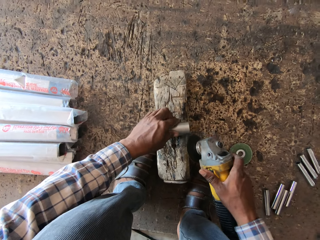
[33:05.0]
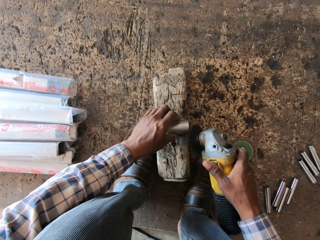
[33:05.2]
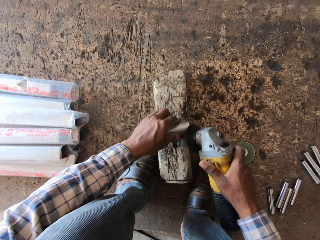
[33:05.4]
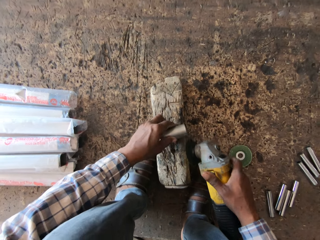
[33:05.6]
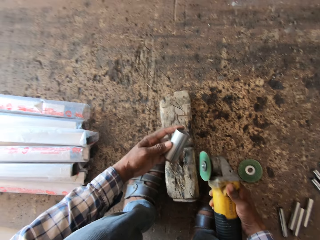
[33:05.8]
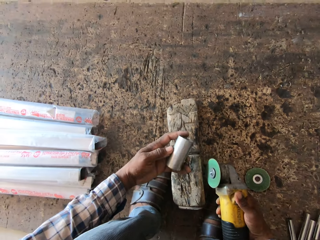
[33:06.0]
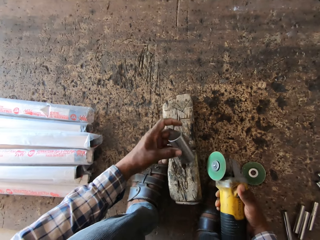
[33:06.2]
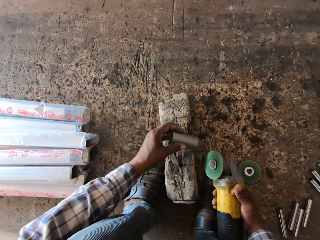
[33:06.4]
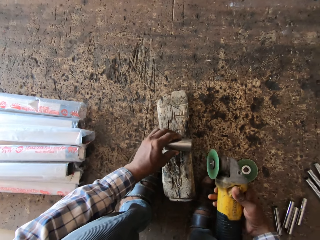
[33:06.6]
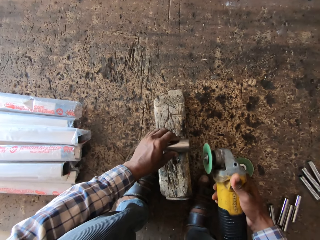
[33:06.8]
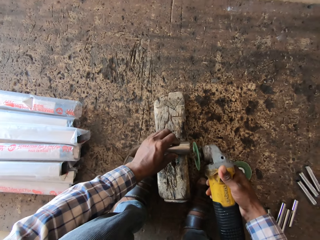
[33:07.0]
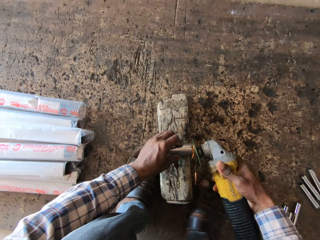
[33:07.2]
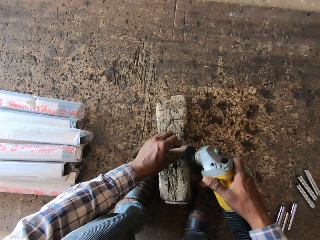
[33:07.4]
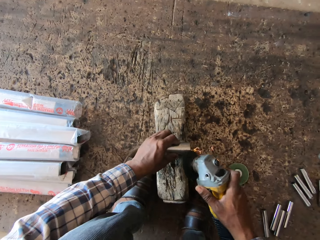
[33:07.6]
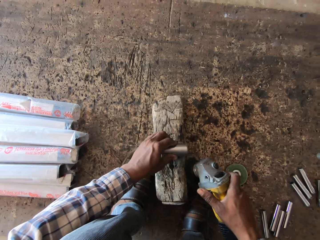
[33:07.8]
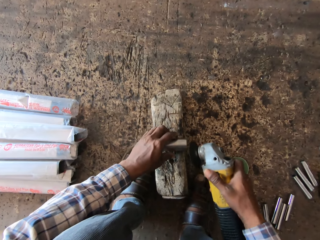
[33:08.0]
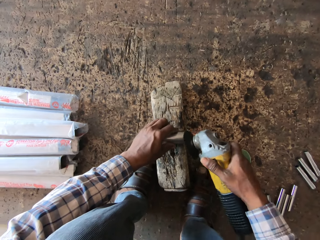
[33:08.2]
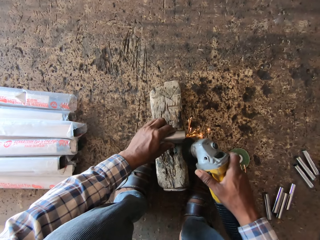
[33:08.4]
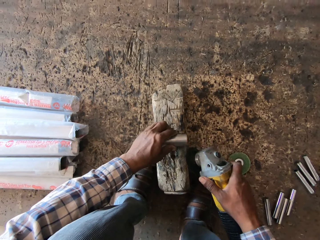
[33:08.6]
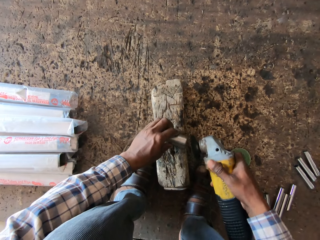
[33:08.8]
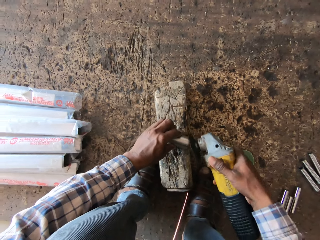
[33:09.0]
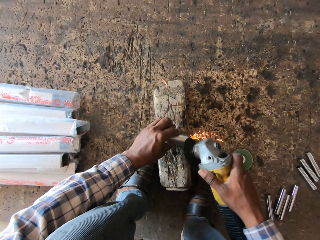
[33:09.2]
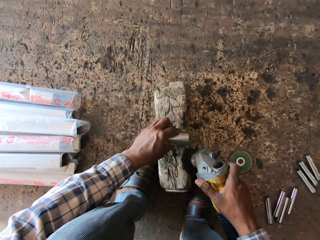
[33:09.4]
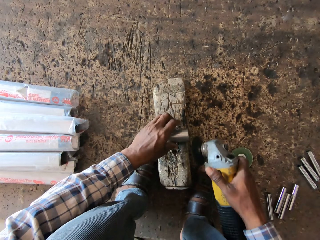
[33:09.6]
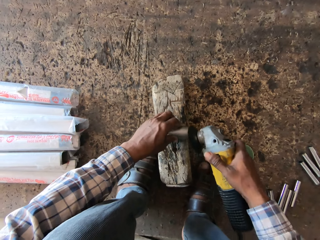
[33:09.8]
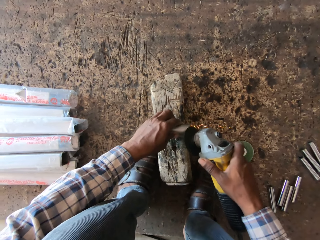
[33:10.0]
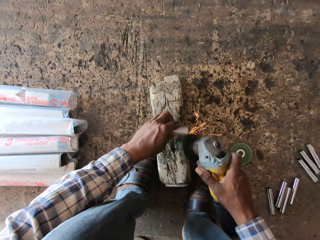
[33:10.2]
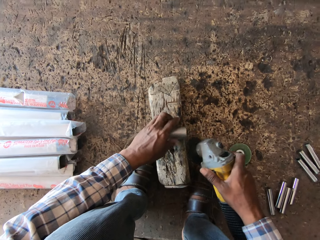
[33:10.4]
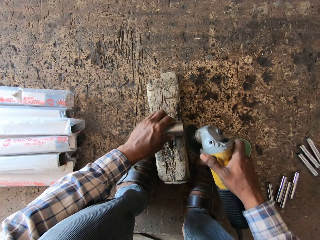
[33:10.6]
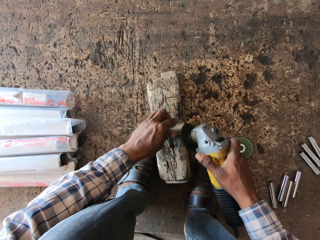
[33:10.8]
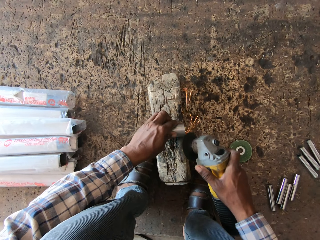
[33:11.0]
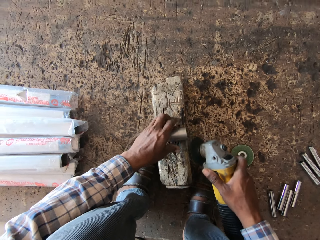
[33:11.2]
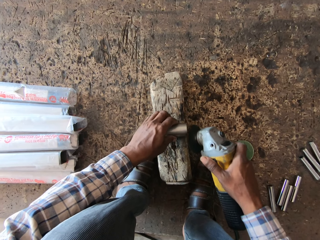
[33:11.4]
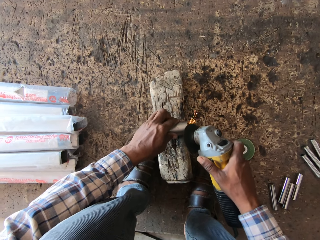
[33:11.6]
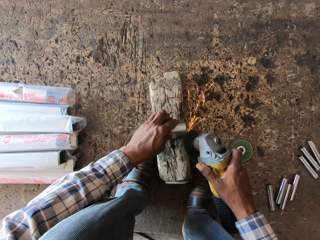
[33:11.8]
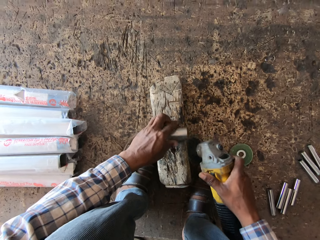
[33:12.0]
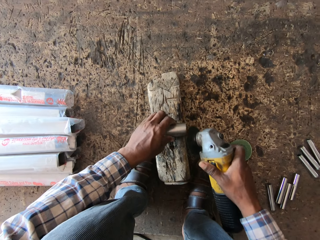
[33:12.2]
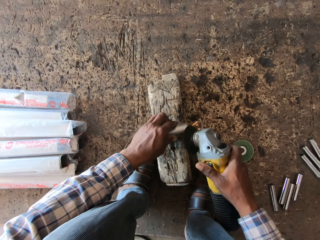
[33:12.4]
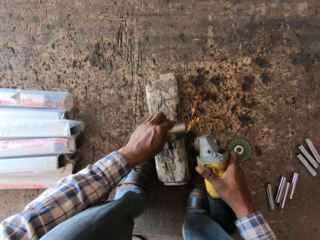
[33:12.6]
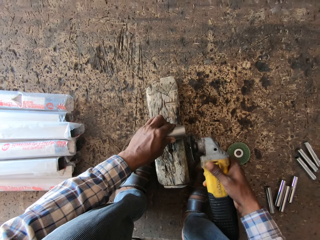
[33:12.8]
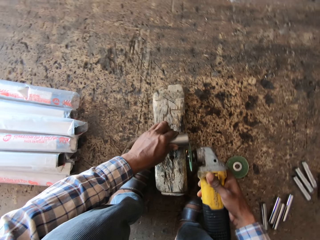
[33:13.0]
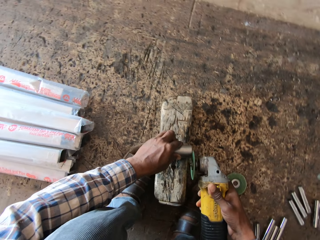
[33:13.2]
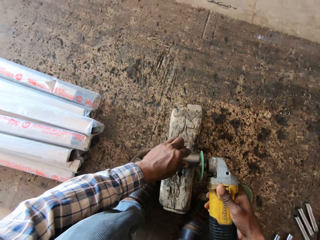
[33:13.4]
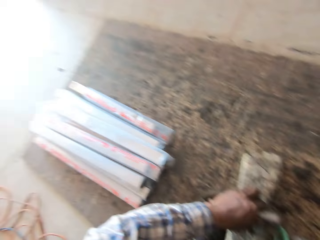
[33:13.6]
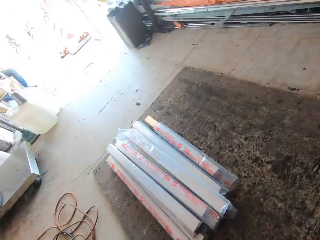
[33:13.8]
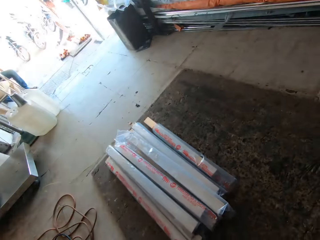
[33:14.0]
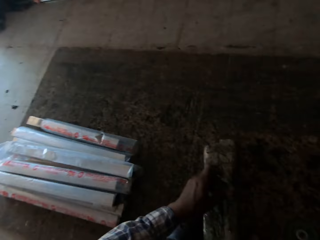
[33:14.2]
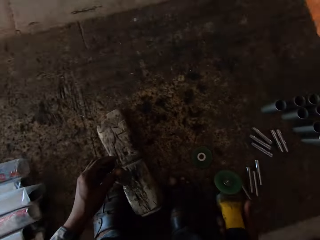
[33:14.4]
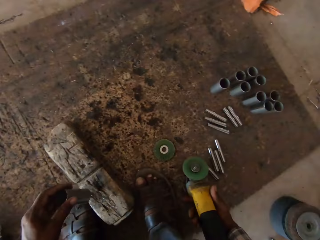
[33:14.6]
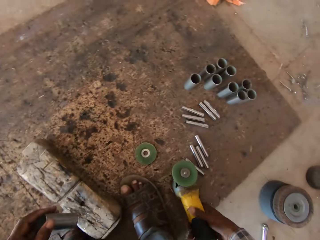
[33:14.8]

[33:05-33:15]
The camera wearer turns the metal in his left hand. He drops the metal on the piece of wood on the floor with his left hand. He sharpens the metal in his left hand on the piece of wood with the circular saw blade in his right hand.

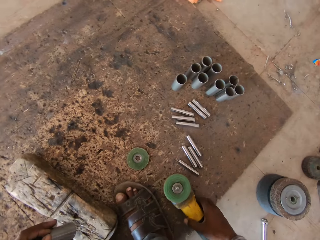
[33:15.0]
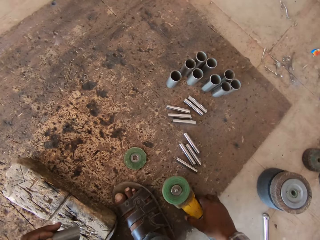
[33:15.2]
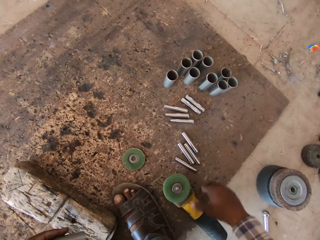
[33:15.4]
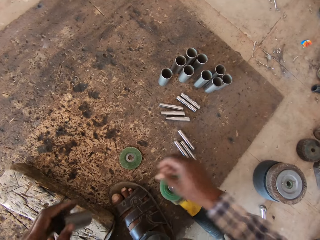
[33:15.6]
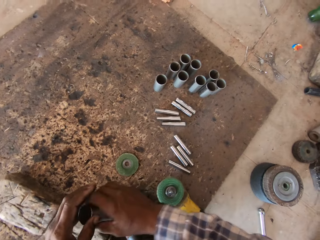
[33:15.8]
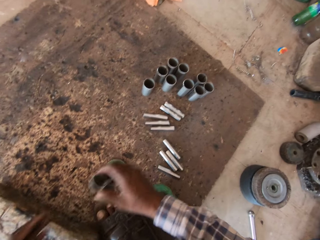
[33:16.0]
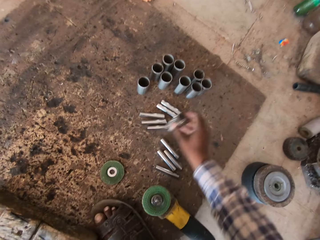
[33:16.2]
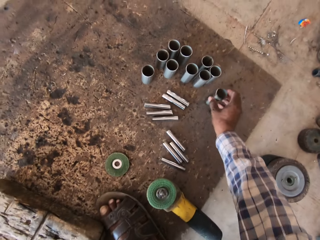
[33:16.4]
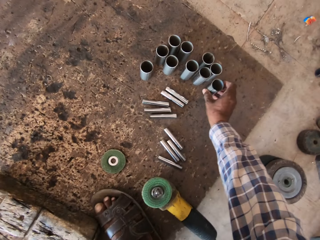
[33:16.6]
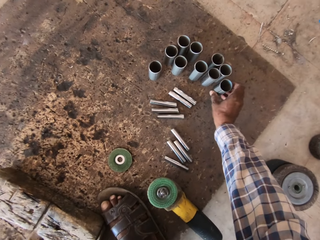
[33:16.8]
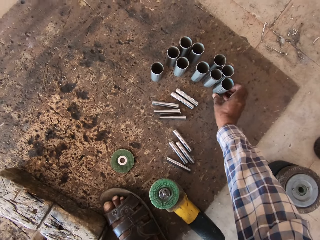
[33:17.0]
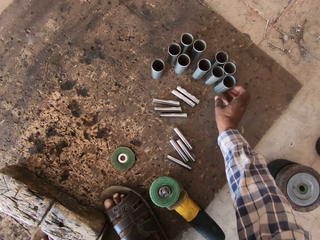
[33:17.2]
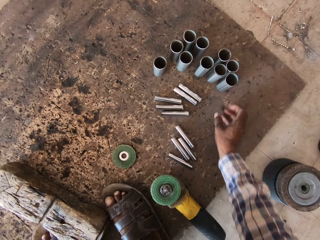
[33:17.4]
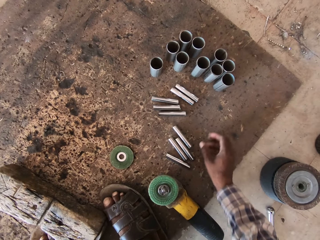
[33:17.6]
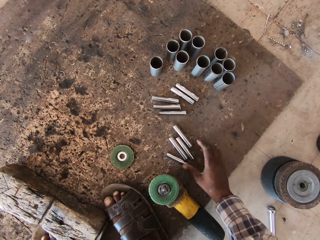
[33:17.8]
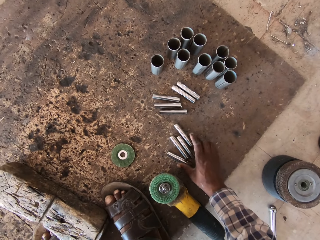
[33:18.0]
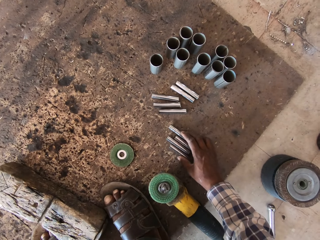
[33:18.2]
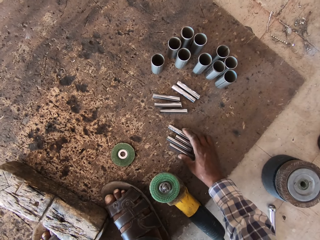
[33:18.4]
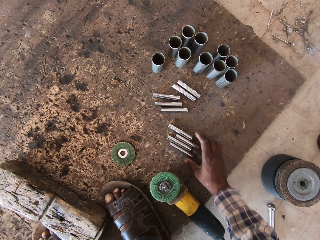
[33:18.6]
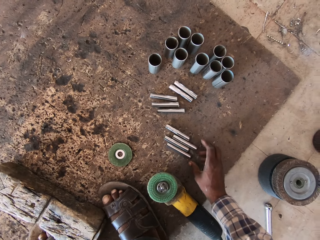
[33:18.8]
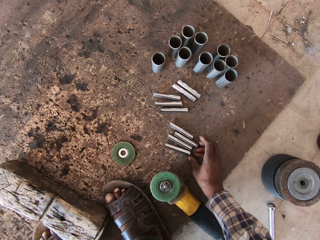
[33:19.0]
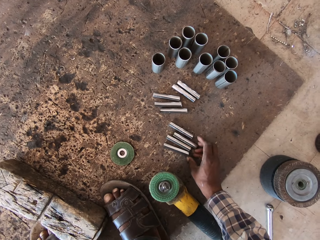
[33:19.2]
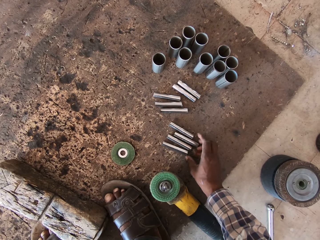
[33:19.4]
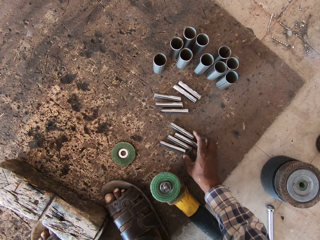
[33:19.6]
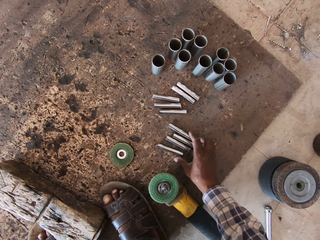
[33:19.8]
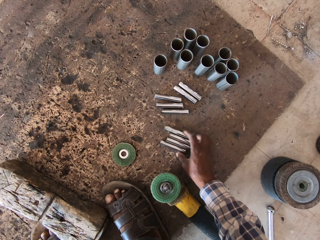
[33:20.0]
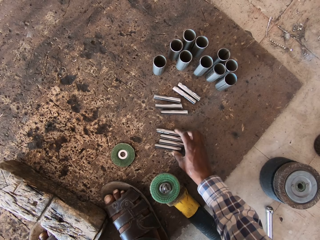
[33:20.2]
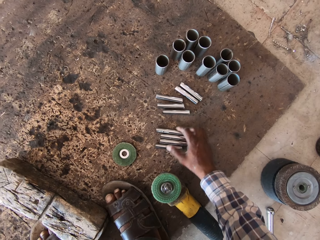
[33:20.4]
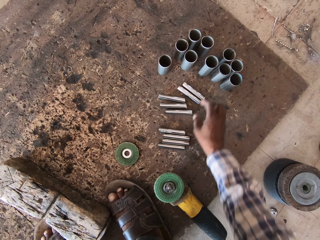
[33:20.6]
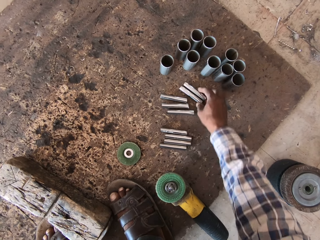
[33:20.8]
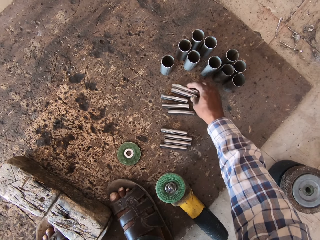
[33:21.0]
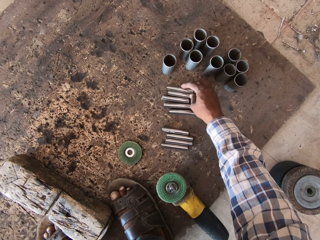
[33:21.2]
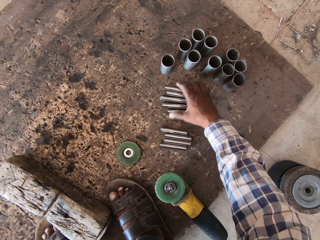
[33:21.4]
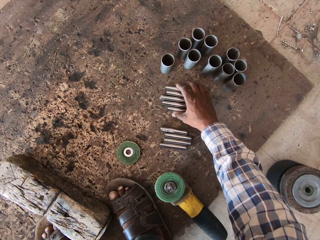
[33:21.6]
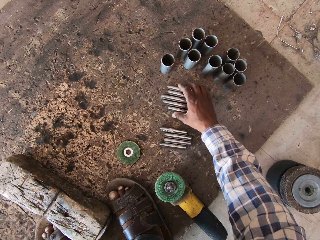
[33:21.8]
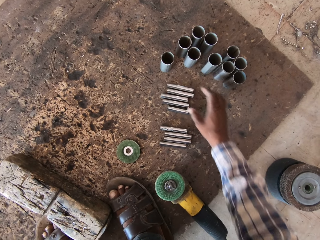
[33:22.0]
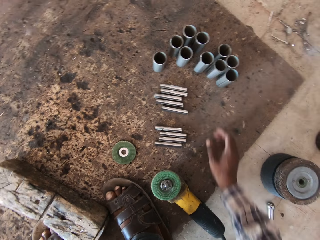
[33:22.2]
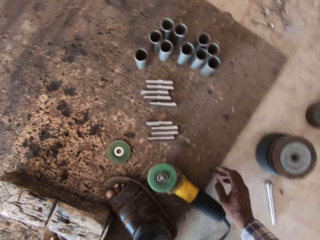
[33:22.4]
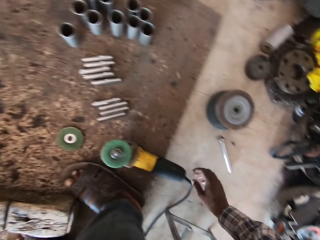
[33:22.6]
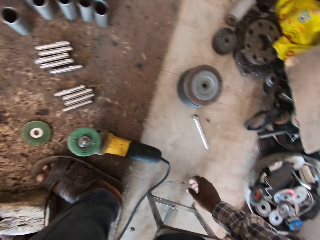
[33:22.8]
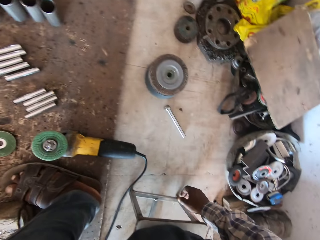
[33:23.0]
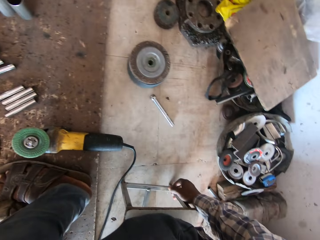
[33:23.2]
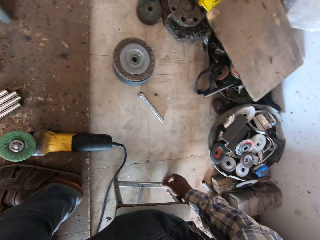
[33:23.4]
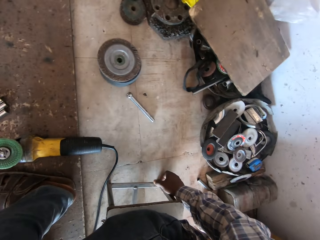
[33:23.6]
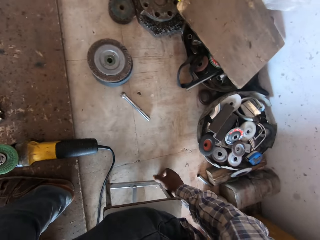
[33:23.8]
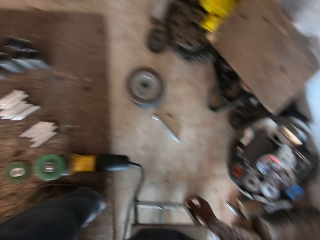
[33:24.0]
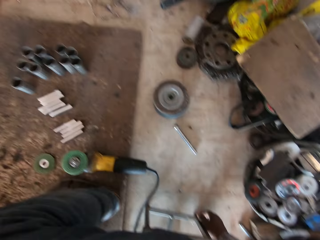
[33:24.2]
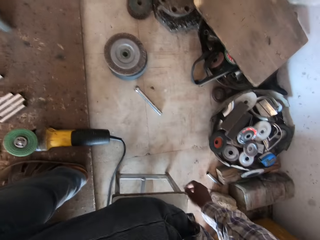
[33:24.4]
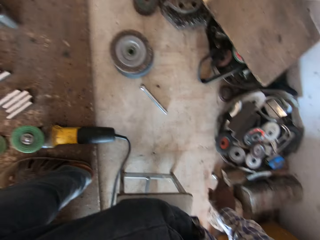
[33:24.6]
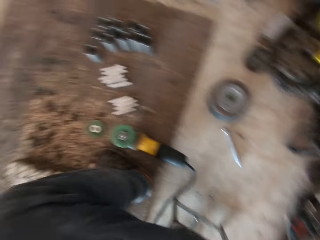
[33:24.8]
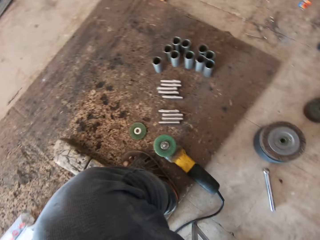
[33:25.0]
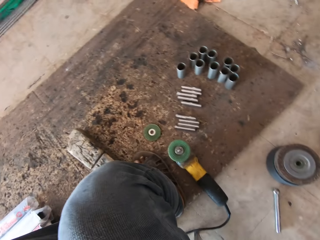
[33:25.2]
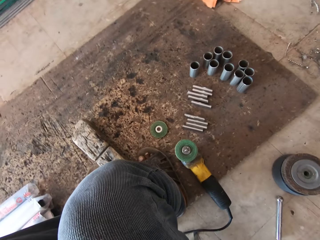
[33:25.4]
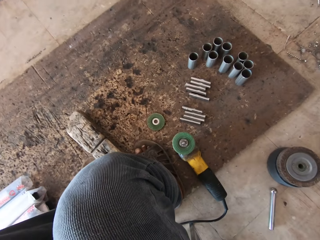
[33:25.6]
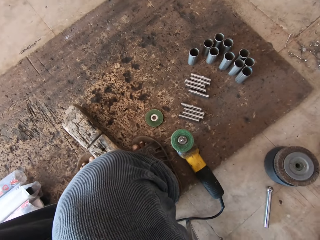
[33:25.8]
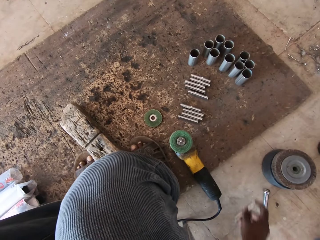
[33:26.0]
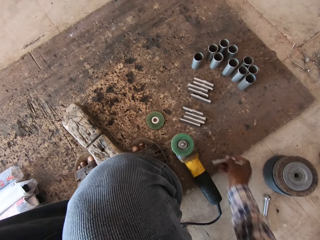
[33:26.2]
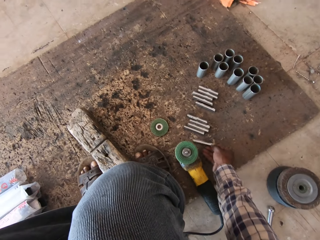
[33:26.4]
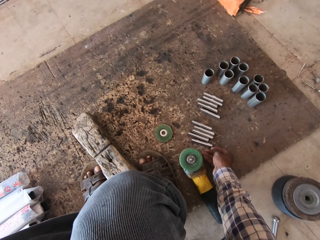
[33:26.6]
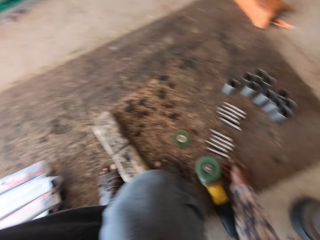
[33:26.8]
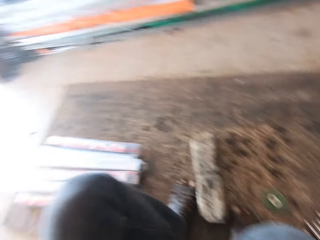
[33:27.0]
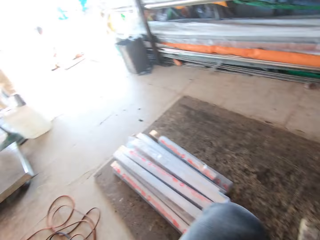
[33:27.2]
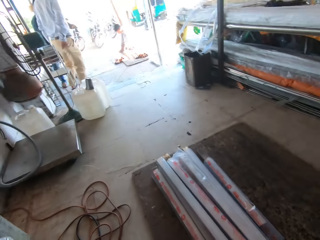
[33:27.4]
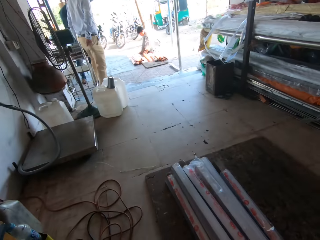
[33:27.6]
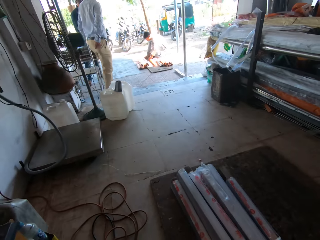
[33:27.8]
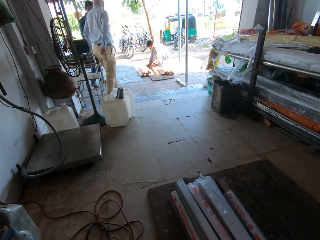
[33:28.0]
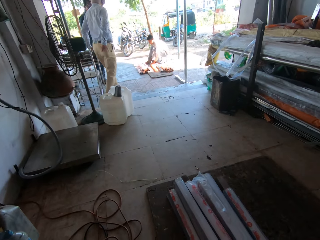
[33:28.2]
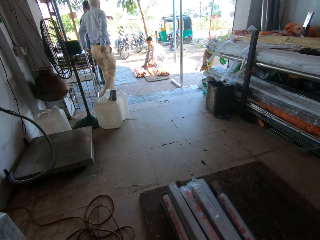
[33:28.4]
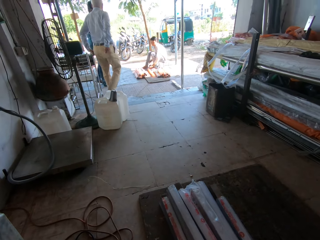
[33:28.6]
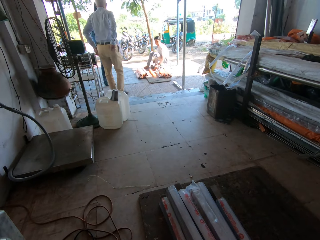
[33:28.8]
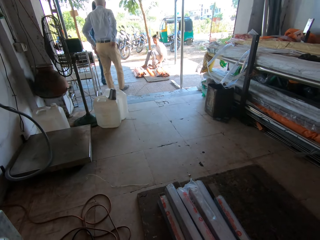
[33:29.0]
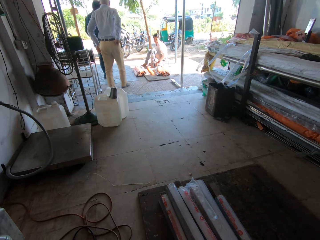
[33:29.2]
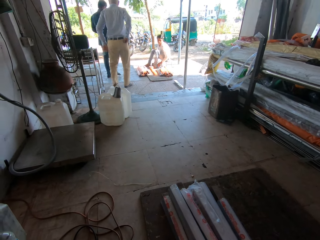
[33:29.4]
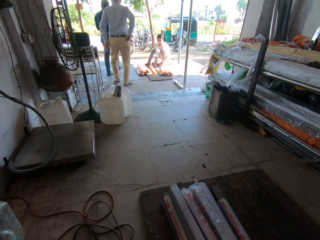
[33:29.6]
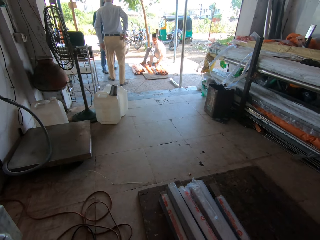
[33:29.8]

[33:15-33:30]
The camera wearer drops the circular saw blade in his right hand on the floor. He passes the metal from his left hand to his right hand. He drops the metal on the floor with his right hand. He adjusts small metals on the floor with his right hand. He touches the stool with his right hand. He picks up a small metal on the floor with his right hand. He drops the small metal on the floor with his right hand. A man walks away with another man.
